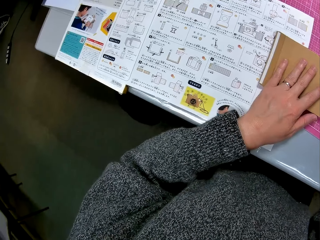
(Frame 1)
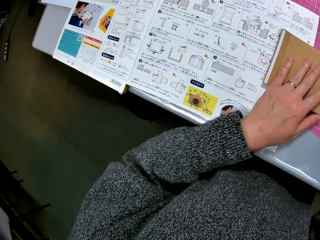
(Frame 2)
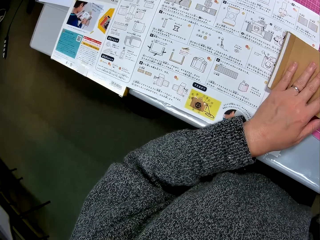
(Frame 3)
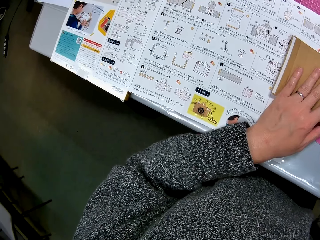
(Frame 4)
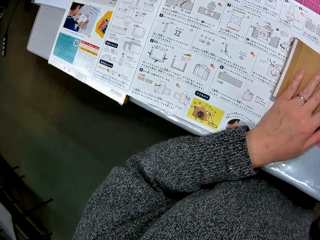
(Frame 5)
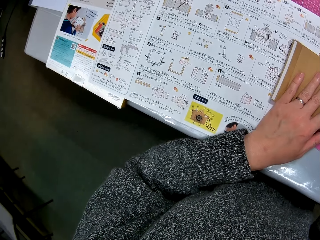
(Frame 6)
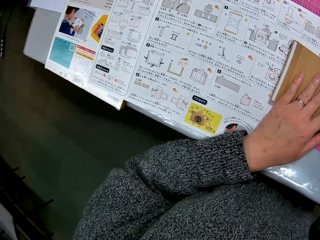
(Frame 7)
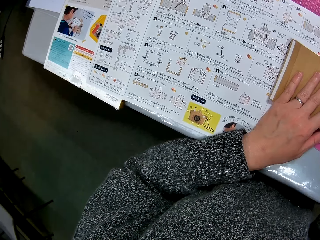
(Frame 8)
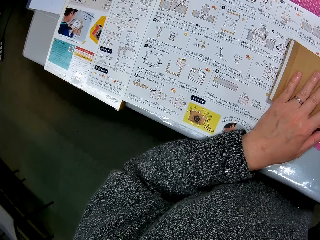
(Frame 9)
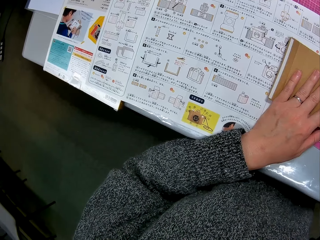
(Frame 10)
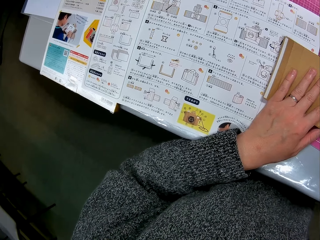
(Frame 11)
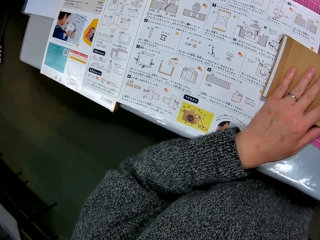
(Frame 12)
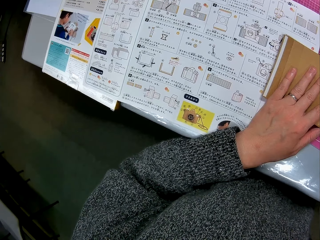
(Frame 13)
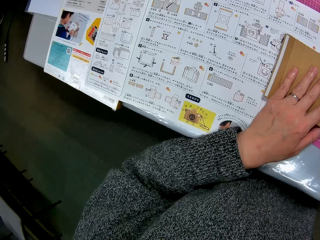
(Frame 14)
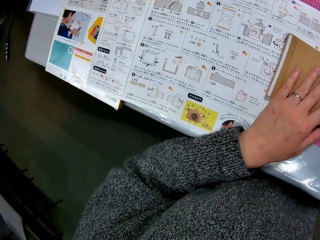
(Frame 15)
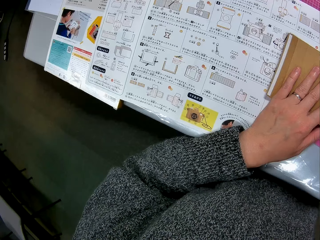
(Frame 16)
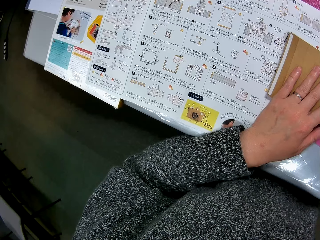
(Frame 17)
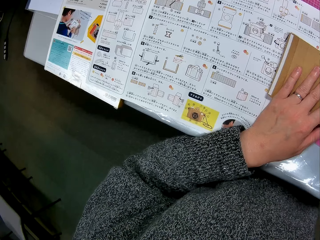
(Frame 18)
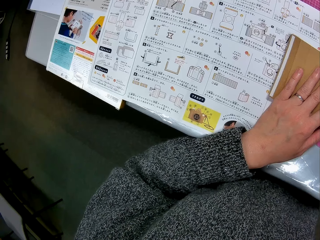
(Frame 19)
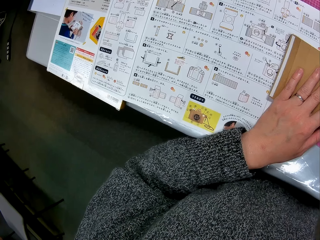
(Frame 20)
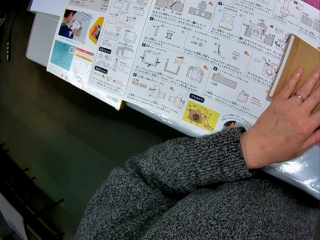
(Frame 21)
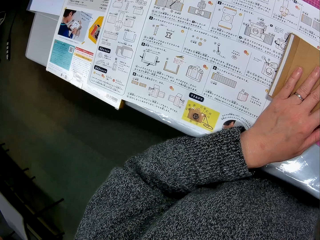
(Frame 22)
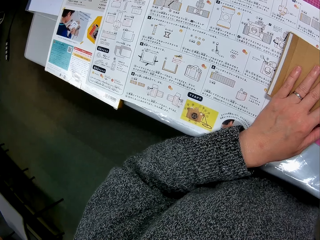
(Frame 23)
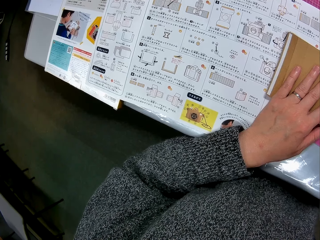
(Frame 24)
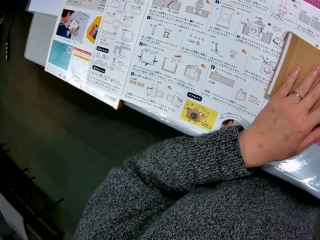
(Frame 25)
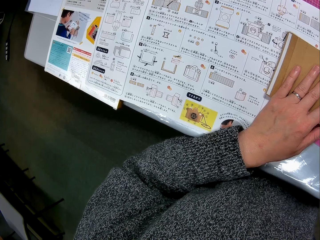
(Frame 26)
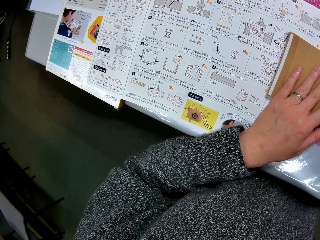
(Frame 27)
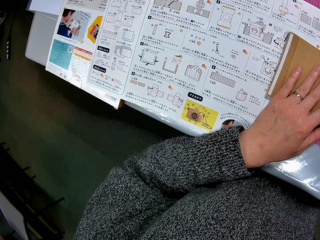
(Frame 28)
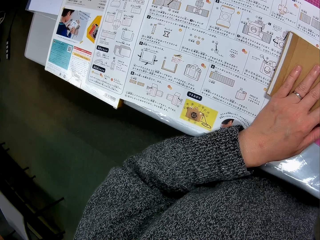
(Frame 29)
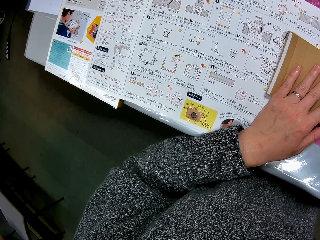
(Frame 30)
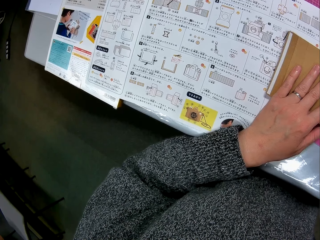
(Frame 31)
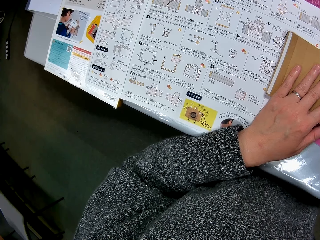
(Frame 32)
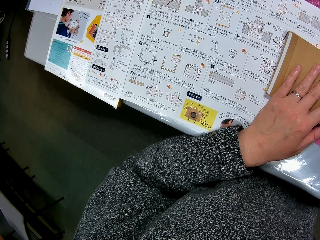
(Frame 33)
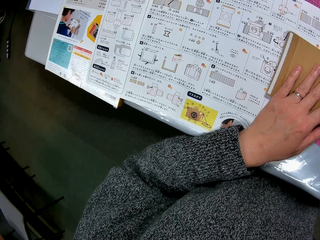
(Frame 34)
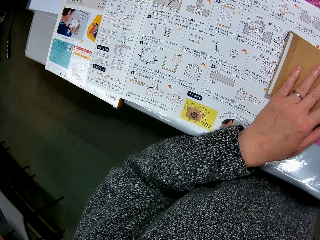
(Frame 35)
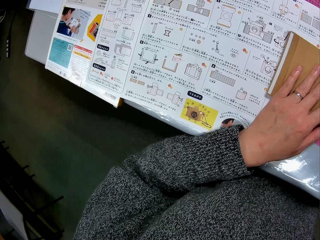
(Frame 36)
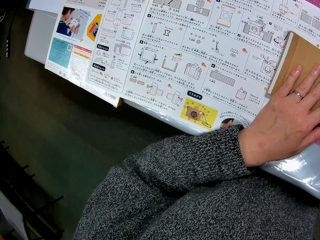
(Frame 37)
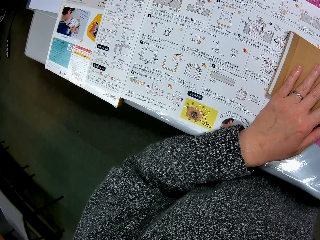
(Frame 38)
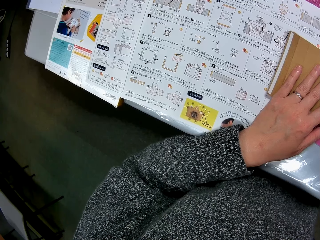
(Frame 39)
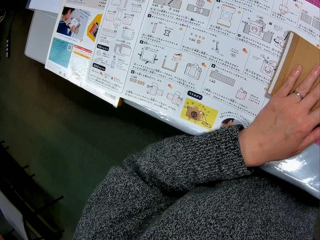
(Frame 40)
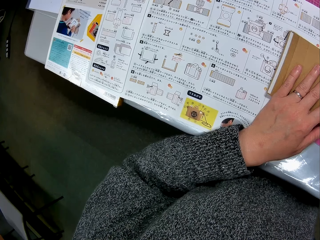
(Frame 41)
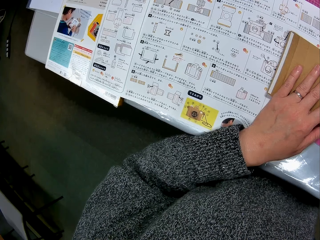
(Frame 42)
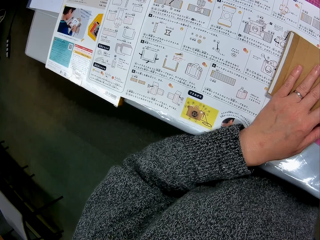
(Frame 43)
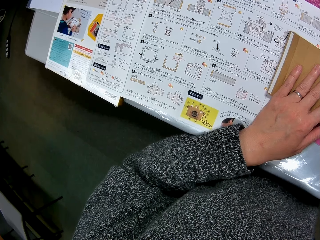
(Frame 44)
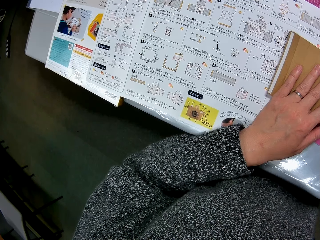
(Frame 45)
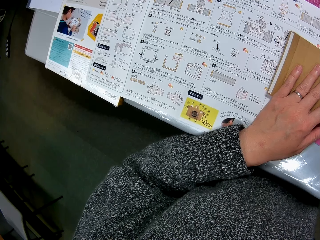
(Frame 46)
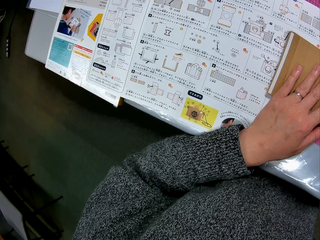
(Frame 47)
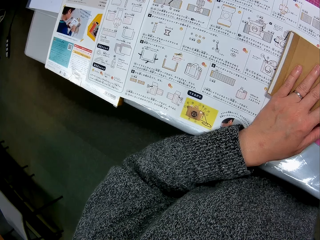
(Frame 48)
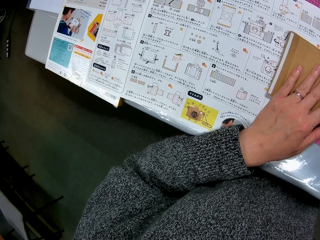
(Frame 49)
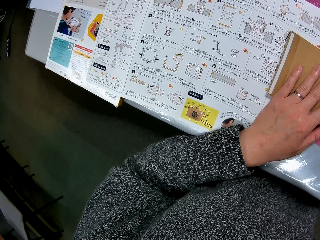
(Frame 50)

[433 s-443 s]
The camera wearer looks at the book on the table.

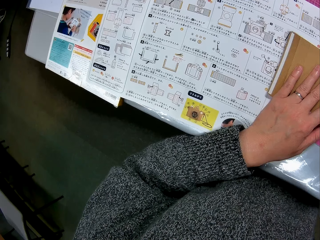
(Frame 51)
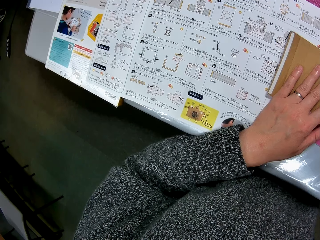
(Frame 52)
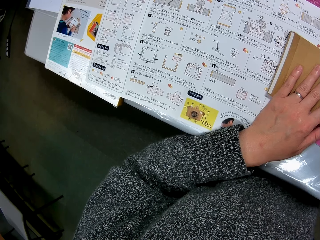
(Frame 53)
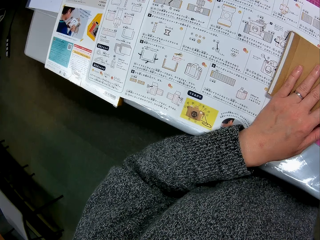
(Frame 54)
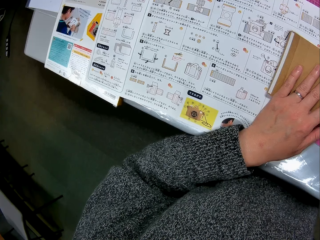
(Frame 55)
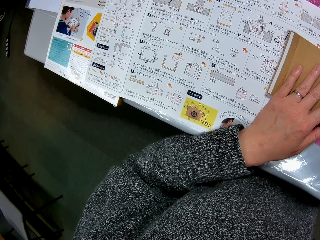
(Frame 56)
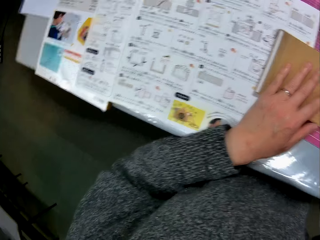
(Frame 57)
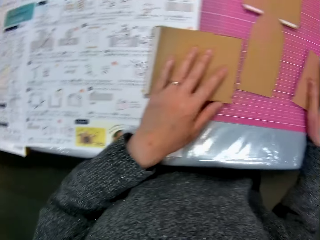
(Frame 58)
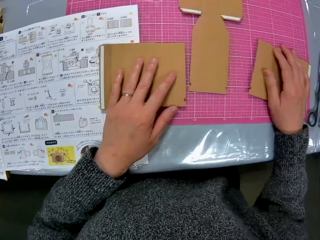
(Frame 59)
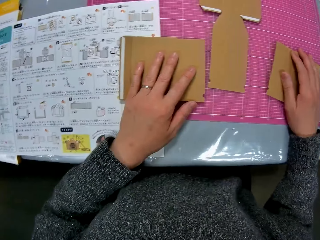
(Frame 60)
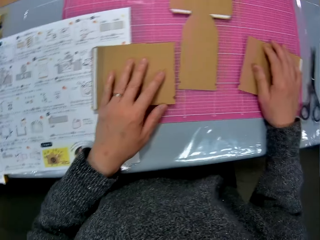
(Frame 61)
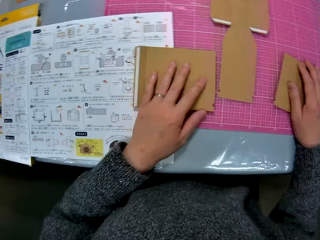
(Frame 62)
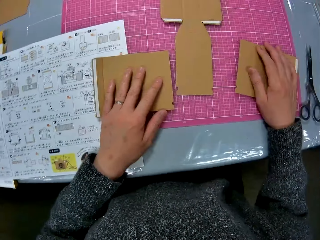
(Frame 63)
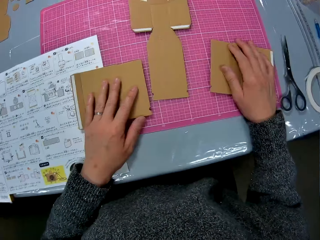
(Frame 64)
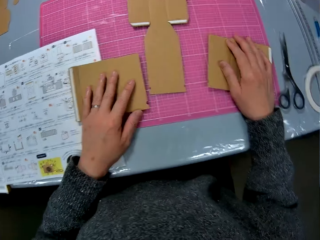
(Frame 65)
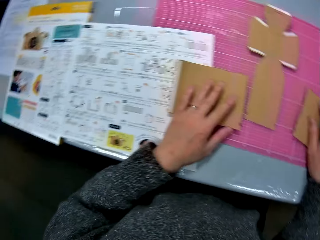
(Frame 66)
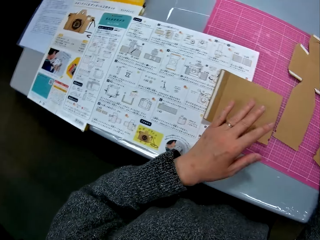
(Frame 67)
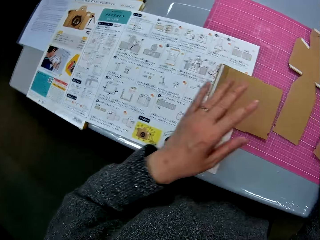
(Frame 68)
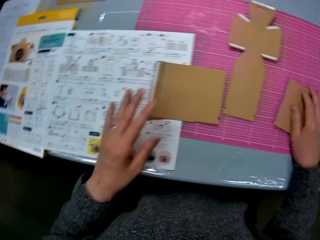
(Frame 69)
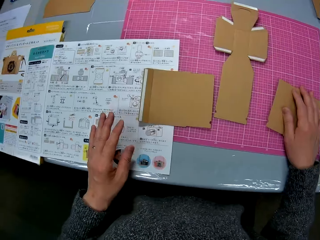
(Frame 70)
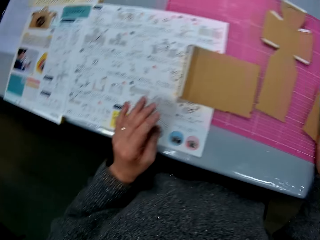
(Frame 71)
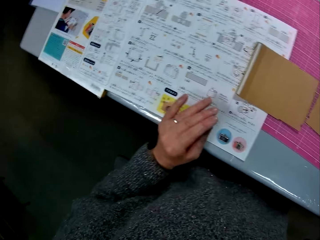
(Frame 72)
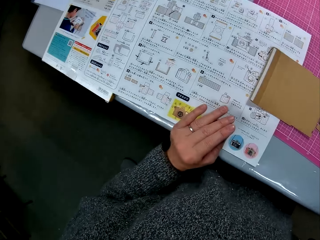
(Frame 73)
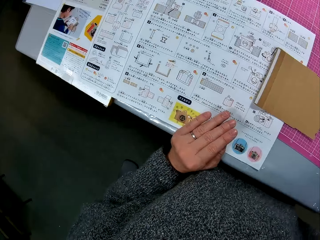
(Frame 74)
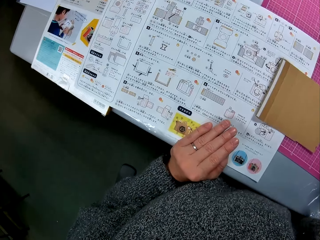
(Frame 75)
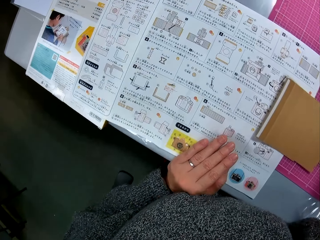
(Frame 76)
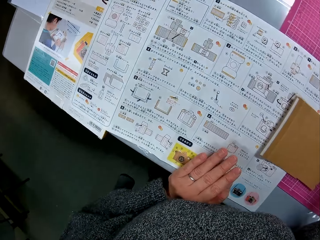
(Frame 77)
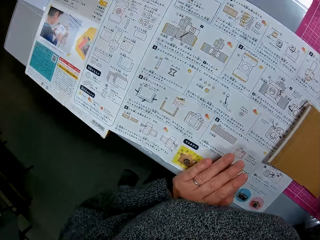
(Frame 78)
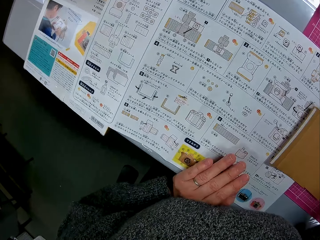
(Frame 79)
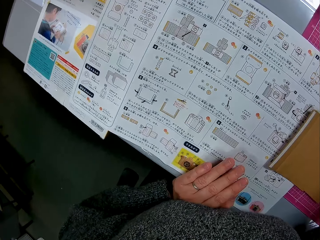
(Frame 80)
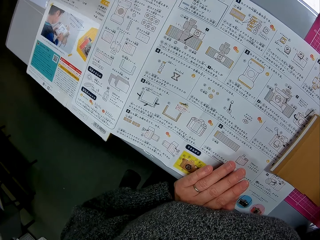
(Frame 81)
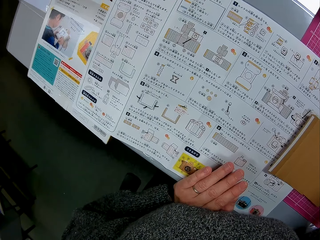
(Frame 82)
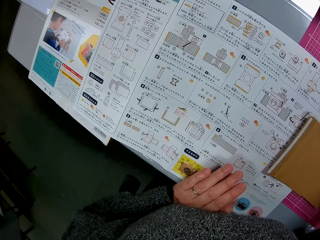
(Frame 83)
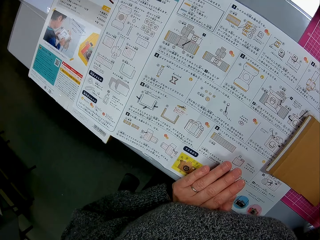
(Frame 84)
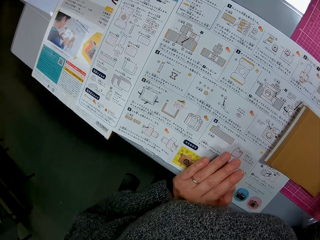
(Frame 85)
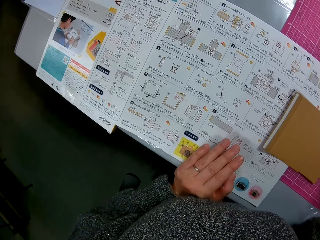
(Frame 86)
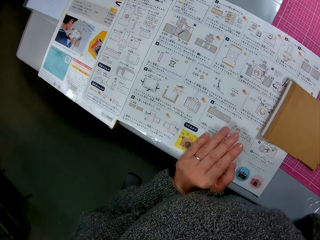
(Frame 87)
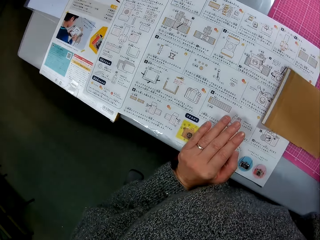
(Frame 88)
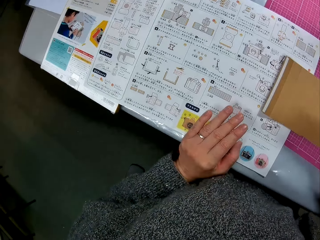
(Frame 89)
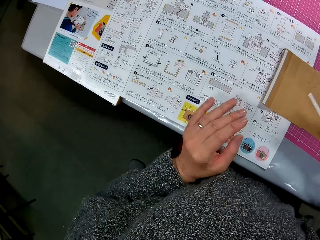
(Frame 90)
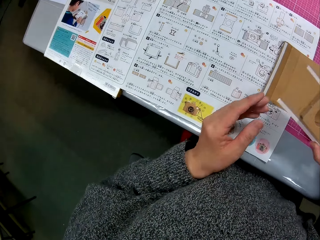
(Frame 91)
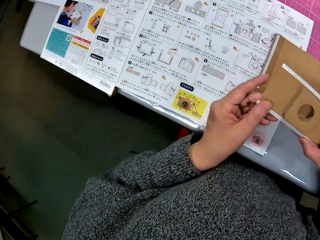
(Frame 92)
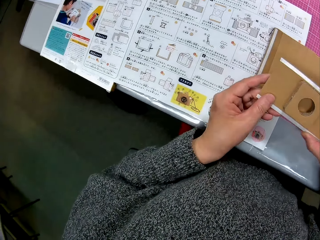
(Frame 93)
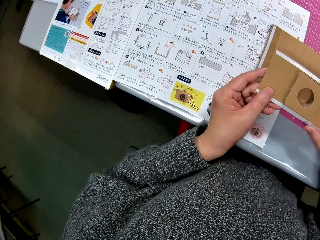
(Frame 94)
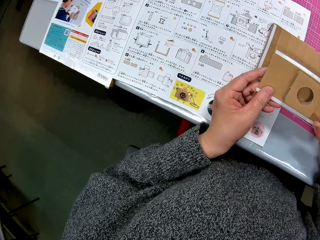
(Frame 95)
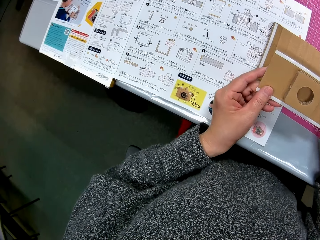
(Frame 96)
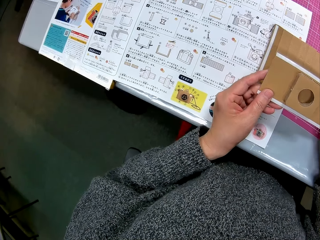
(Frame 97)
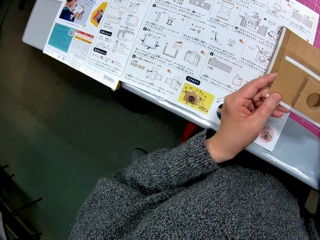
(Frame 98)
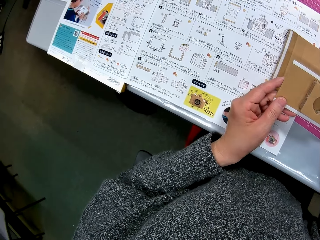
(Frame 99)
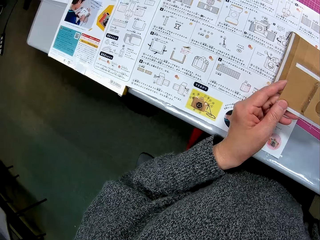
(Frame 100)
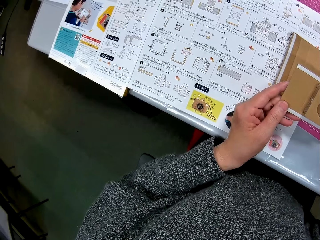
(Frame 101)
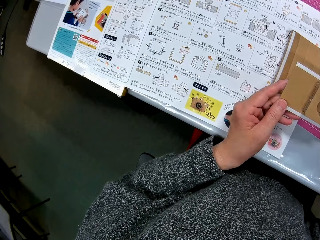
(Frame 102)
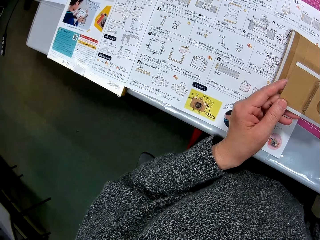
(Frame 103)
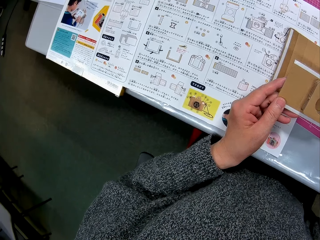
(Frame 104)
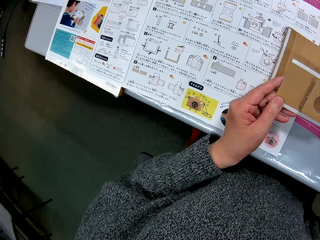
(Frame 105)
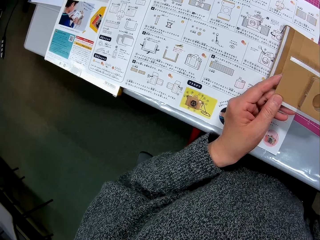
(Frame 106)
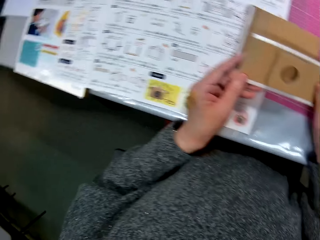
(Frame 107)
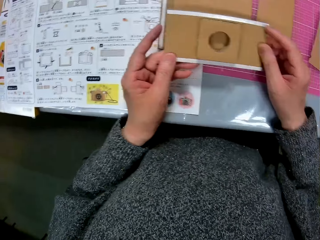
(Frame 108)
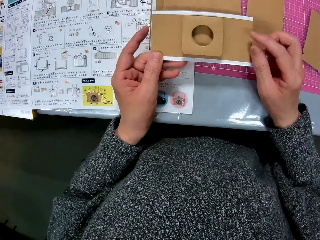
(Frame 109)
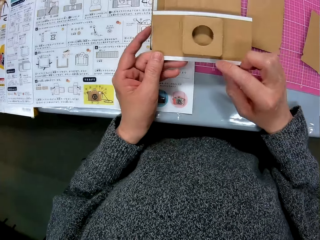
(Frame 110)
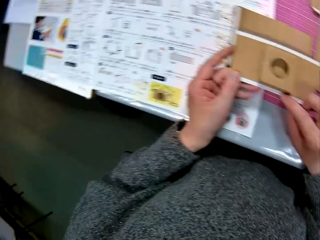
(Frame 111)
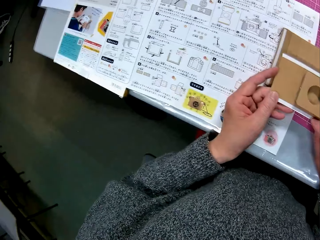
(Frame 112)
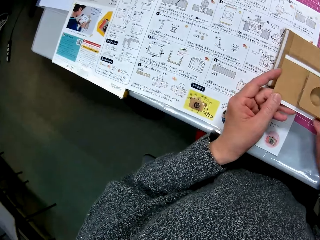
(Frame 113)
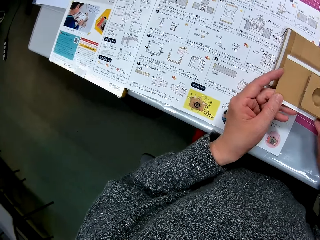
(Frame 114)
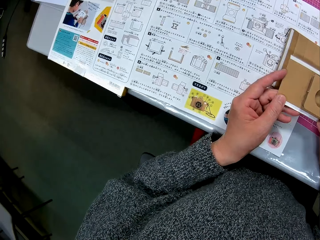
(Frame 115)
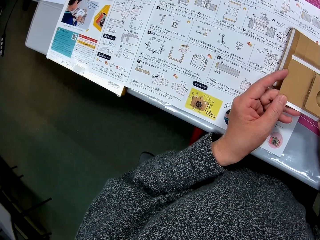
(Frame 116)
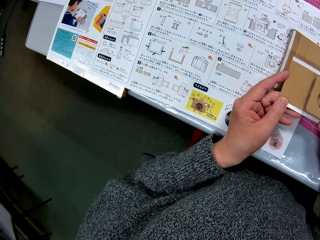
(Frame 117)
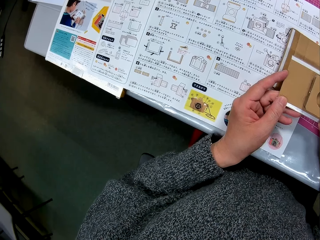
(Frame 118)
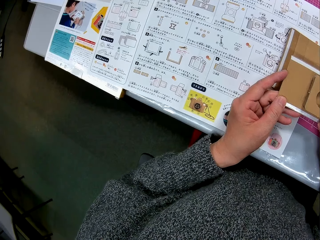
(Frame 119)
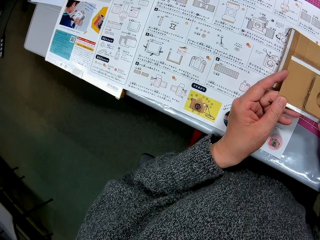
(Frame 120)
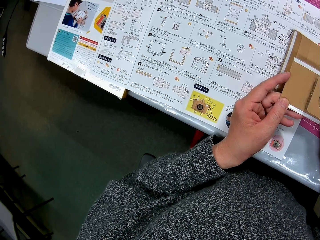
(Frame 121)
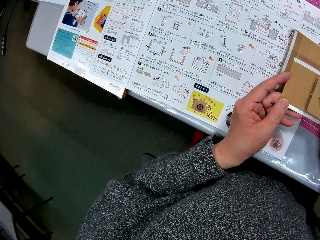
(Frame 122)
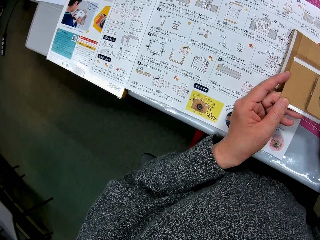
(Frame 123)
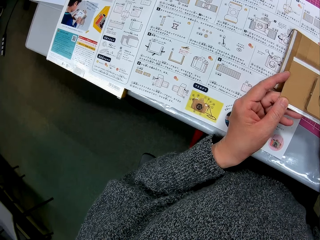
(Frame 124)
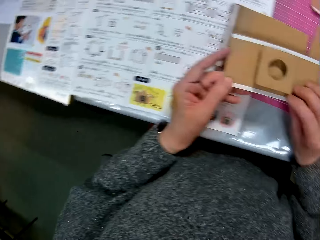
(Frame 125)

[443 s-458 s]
The camera wearer looks at the cardboard papers on the table. She stares at the manual. She places her left hand on the book on the table. She holds a cardboard model with her two hands. She looks at the book on the table. She looks at the cardboard model on her hands. She turns to the book on the table.
